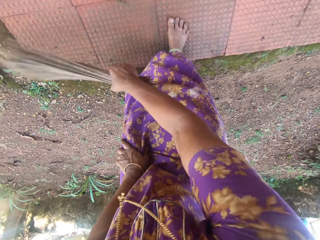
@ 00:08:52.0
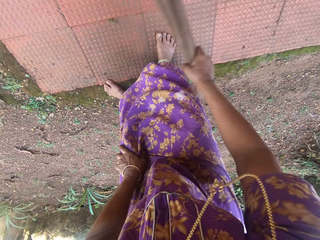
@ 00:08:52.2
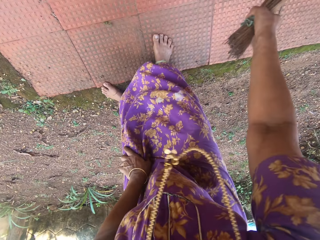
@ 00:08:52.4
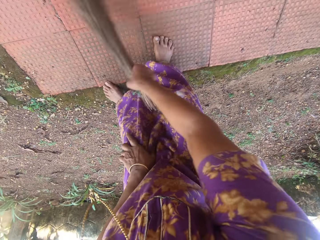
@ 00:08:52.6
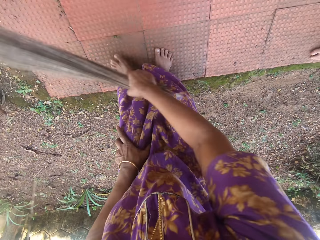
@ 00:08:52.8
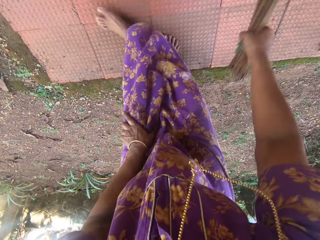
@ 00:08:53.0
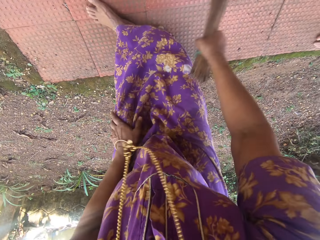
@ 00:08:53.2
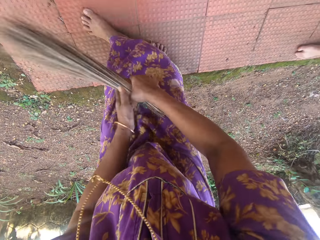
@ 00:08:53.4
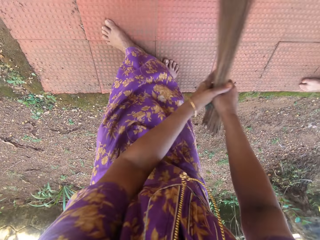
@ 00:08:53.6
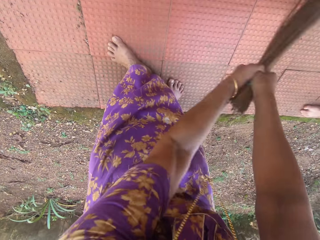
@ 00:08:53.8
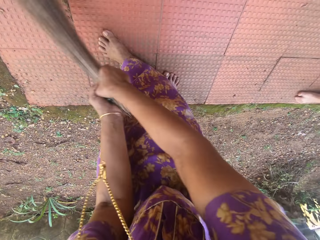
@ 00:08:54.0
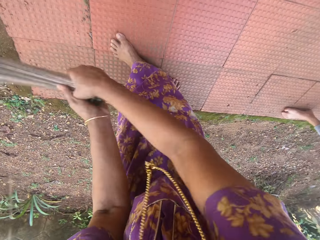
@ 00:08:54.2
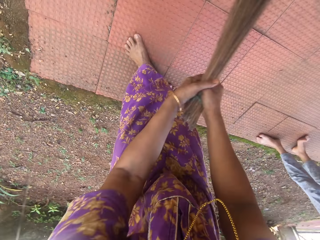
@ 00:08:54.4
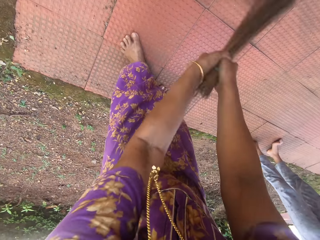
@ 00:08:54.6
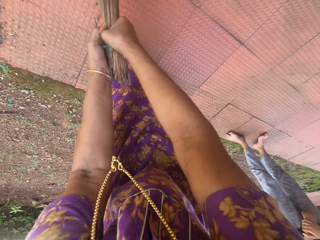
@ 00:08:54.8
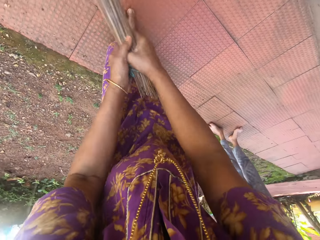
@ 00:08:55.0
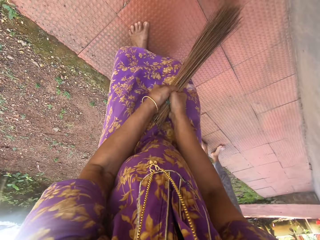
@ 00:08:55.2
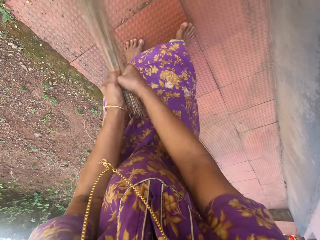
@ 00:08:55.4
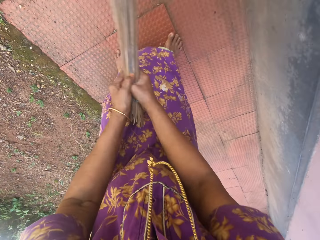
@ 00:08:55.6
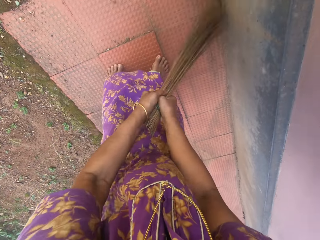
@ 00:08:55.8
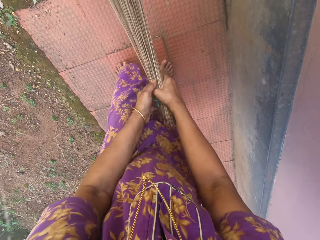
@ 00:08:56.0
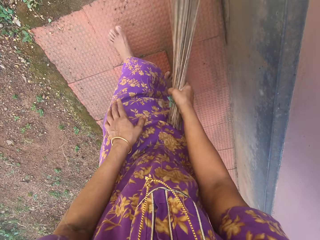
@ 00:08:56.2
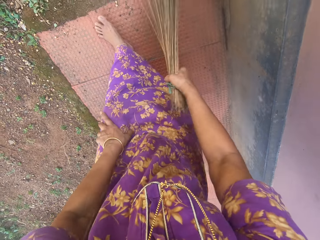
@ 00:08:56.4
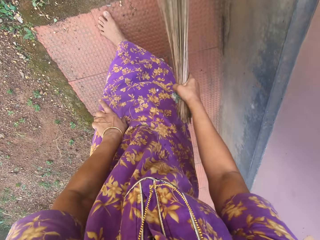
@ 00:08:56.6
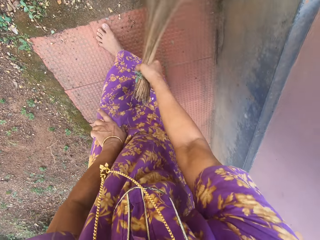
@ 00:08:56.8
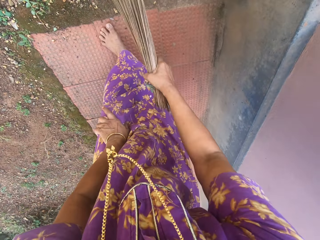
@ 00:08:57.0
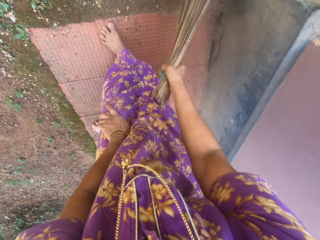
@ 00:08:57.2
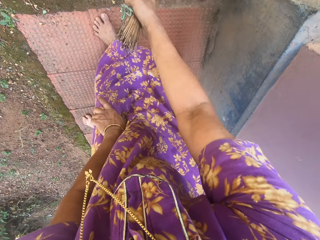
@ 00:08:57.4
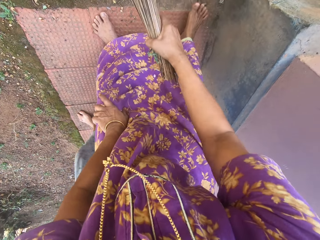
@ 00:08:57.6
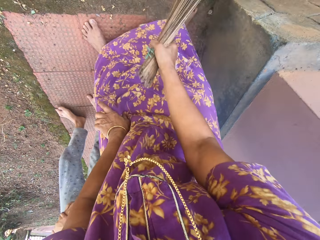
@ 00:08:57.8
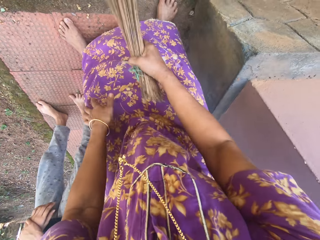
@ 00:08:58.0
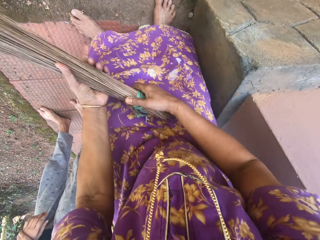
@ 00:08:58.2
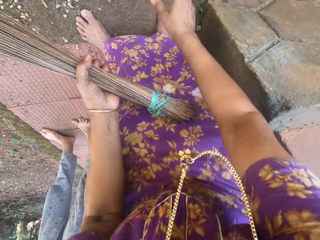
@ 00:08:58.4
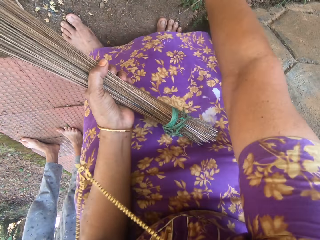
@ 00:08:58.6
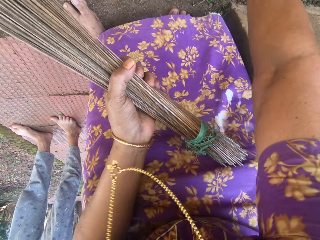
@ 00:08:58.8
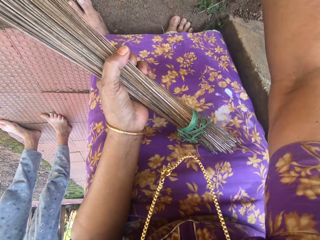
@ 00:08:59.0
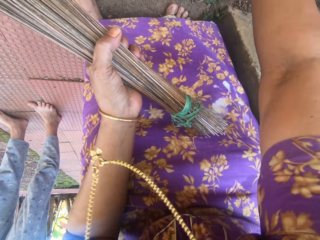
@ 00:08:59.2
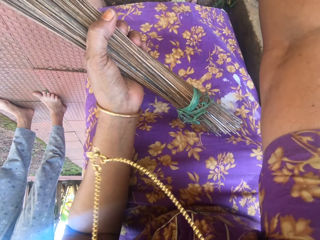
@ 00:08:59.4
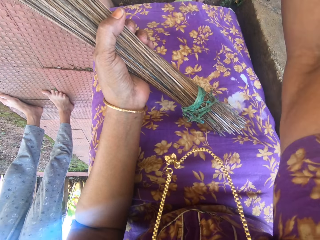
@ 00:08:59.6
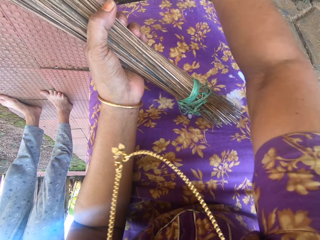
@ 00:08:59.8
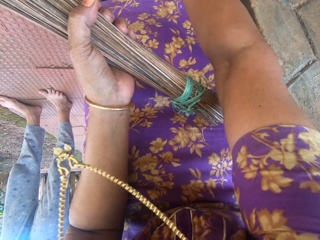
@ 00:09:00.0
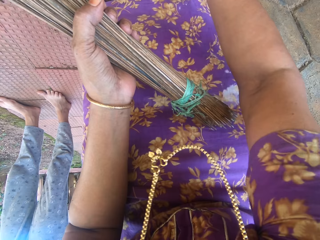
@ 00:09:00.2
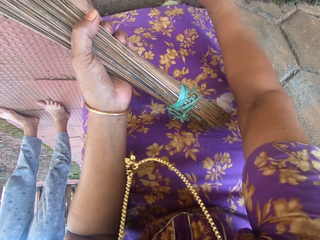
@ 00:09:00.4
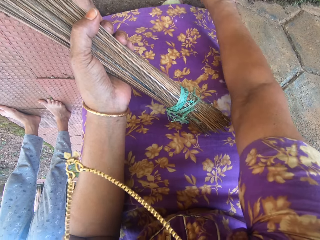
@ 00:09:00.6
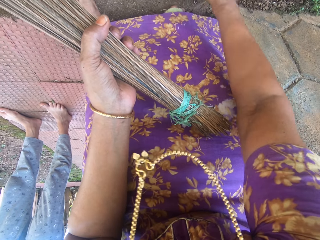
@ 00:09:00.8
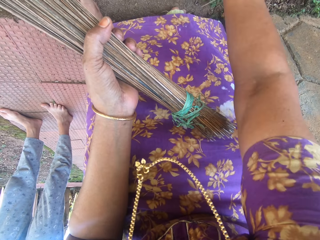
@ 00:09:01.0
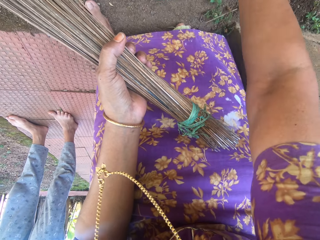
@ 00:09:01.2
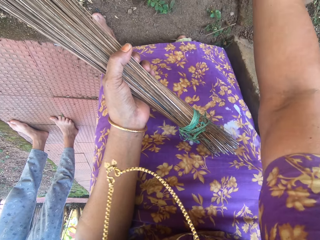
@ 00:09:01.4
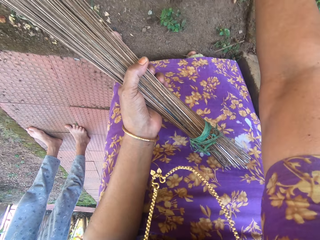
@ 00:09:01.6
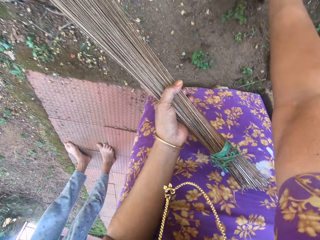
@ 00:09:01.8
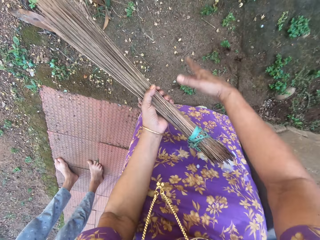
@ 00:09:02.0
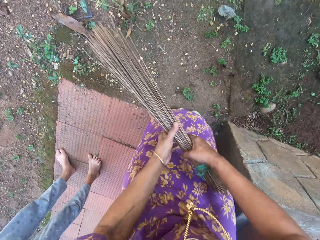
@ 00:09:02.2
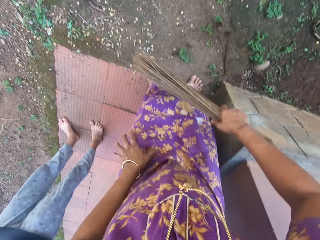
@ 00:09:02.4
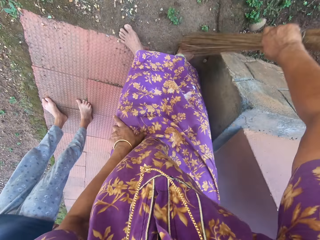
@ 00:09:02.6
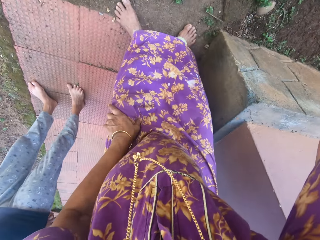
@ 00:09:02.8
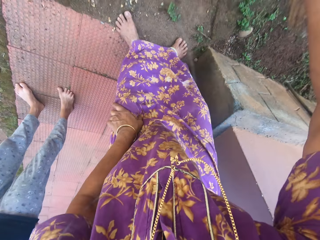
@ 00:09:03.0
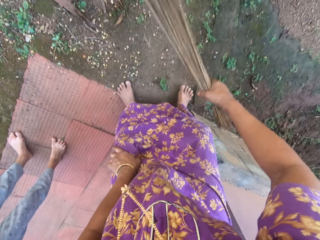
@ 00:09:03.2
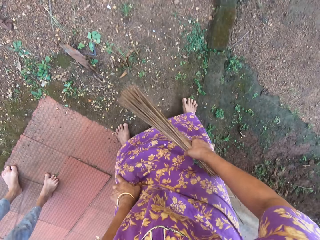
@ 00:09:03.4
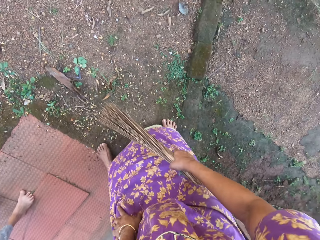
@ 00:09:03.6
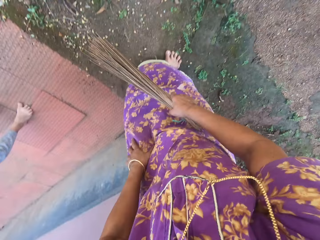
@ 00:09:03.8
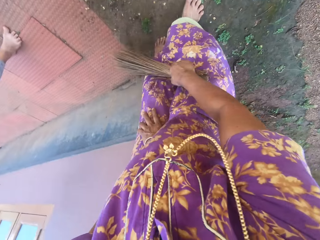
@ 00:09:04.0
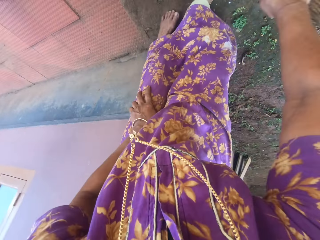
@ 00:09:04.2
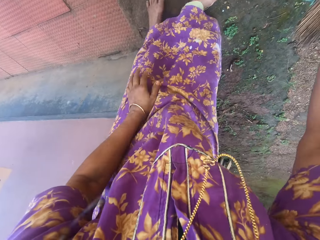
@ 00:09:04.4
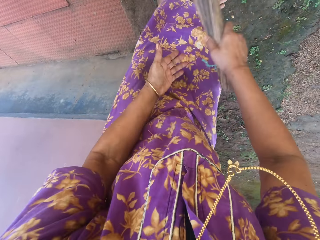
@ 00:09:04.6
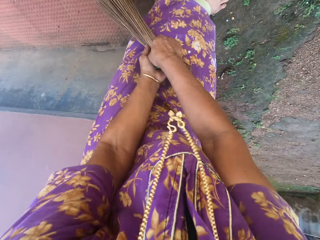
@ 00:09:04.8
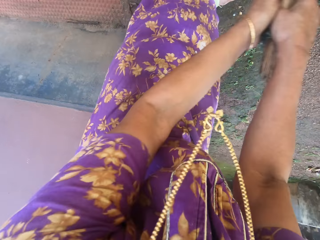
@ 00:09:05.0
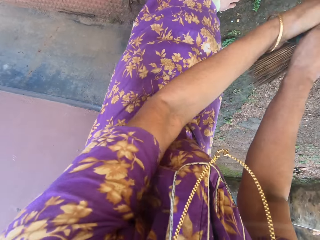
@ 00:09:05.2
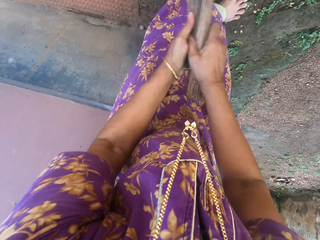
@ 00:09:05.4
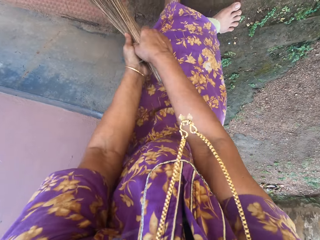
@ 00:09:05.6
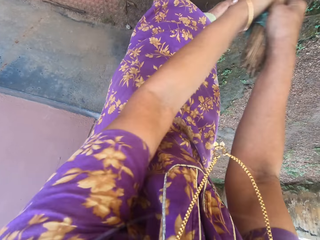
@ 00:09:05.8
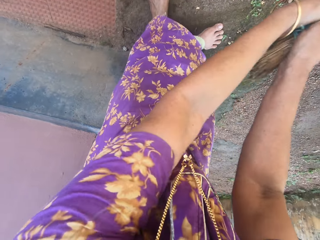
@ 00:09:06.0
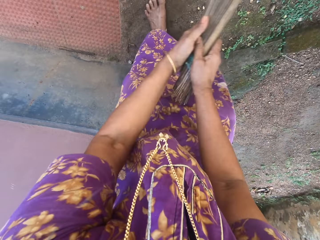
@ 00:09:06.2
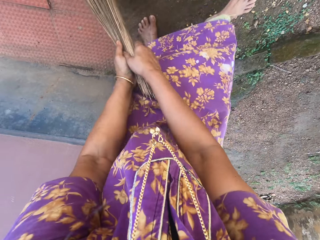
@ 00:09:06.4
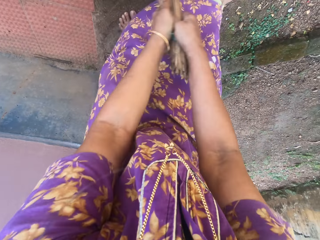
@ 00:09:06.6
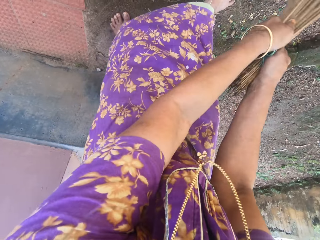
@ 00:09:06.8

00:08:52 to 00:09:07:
The camera wearer sweeps the ground. They uproot grass. They talk with a lady. They sweep the compound.

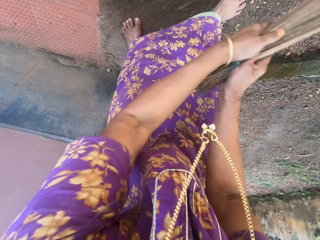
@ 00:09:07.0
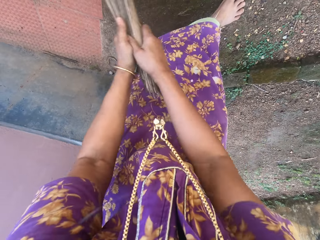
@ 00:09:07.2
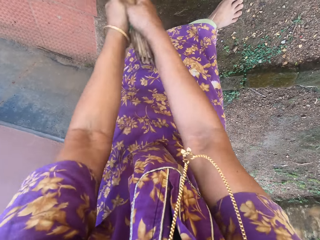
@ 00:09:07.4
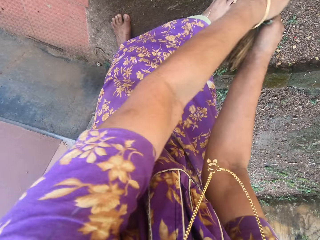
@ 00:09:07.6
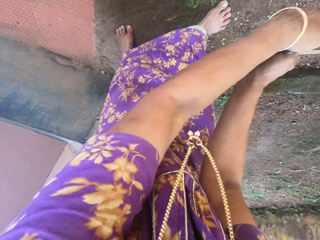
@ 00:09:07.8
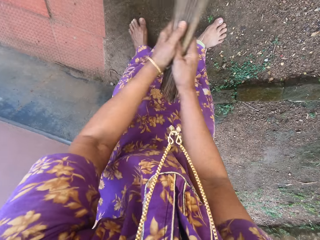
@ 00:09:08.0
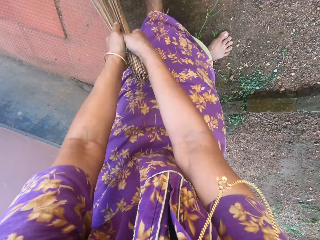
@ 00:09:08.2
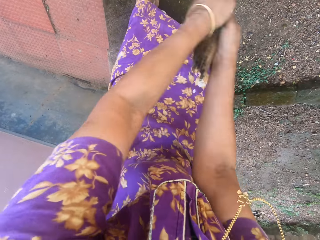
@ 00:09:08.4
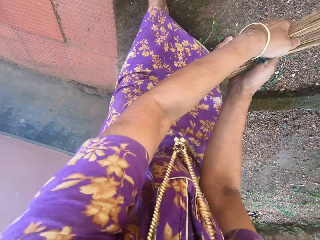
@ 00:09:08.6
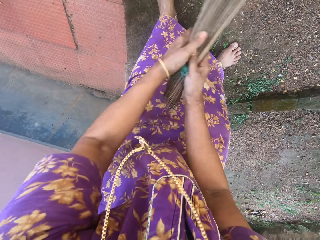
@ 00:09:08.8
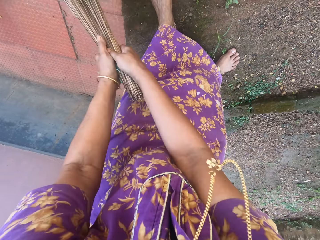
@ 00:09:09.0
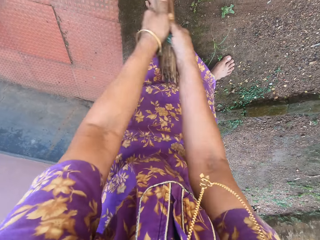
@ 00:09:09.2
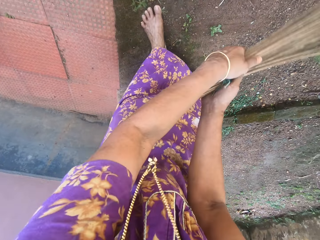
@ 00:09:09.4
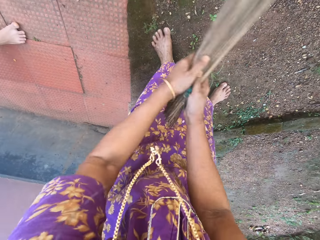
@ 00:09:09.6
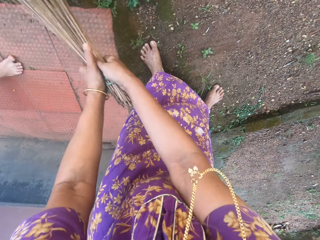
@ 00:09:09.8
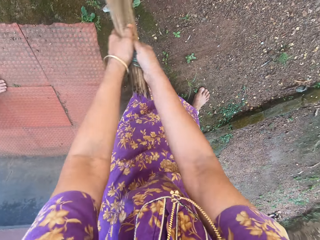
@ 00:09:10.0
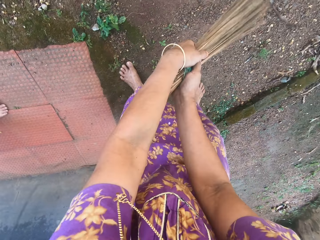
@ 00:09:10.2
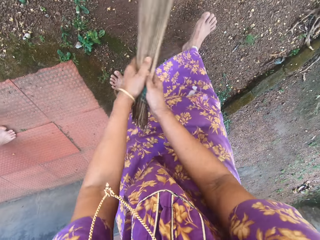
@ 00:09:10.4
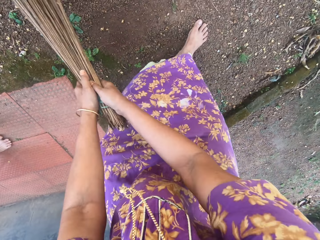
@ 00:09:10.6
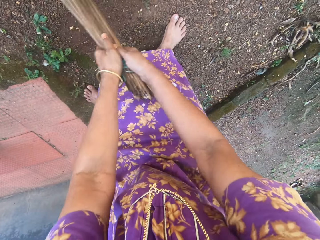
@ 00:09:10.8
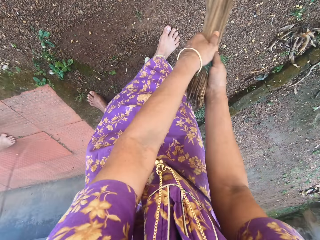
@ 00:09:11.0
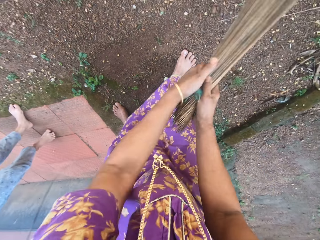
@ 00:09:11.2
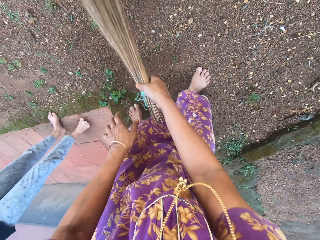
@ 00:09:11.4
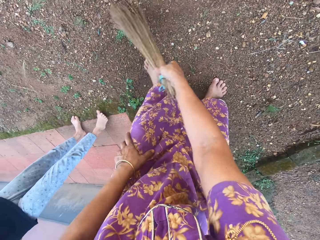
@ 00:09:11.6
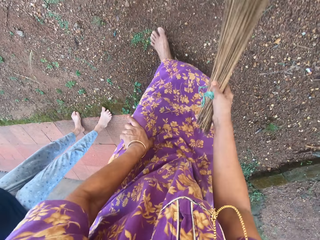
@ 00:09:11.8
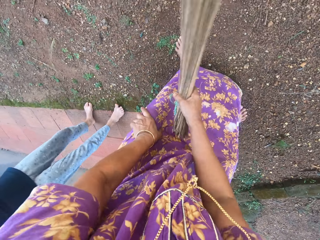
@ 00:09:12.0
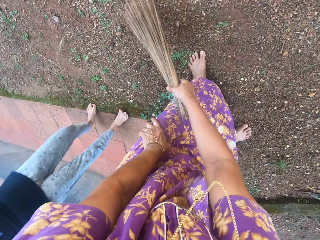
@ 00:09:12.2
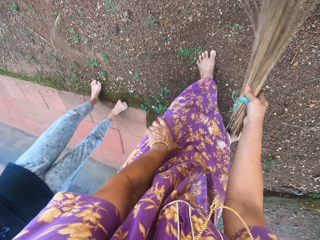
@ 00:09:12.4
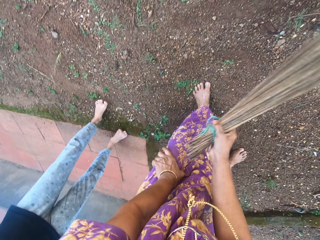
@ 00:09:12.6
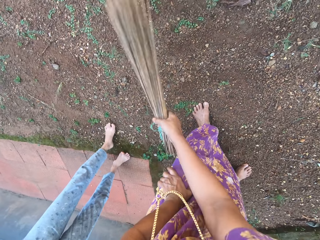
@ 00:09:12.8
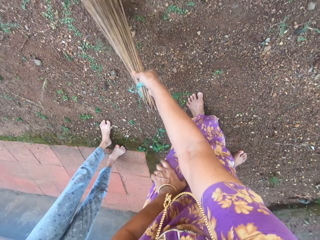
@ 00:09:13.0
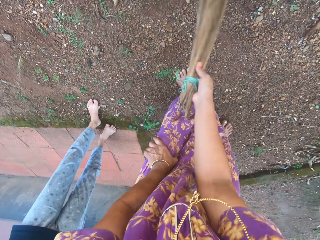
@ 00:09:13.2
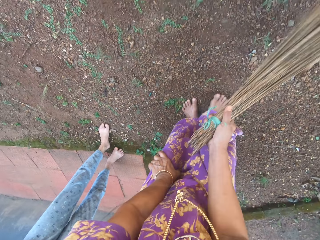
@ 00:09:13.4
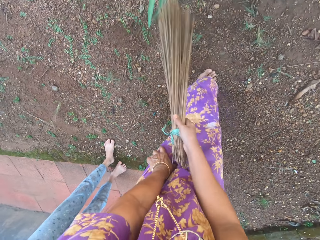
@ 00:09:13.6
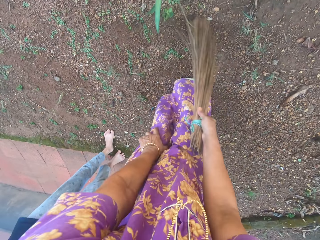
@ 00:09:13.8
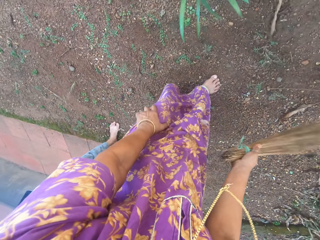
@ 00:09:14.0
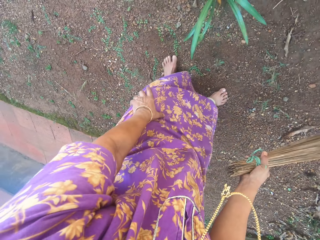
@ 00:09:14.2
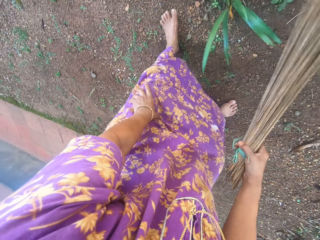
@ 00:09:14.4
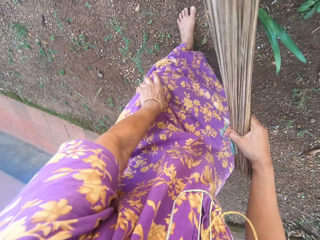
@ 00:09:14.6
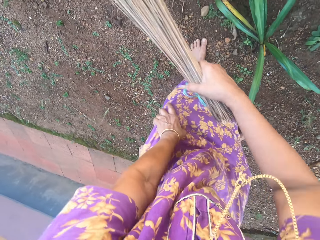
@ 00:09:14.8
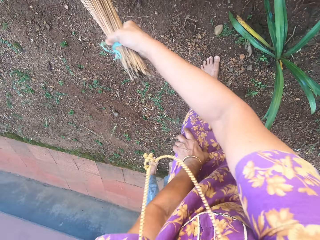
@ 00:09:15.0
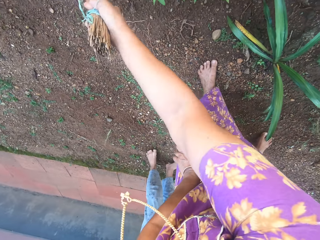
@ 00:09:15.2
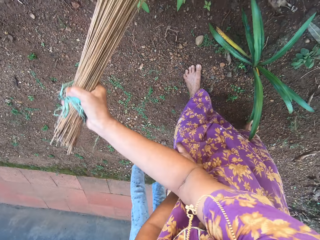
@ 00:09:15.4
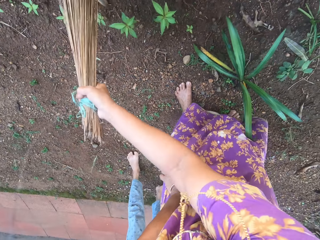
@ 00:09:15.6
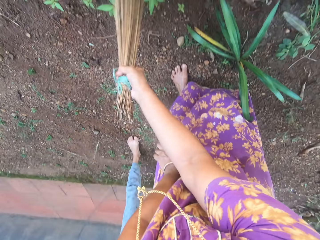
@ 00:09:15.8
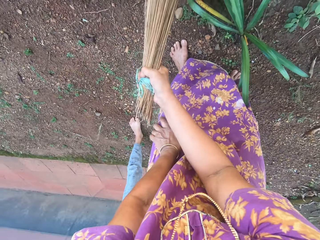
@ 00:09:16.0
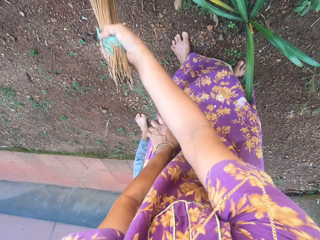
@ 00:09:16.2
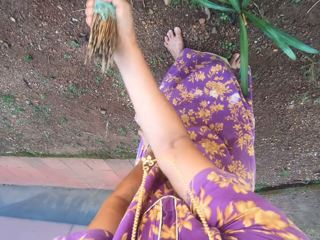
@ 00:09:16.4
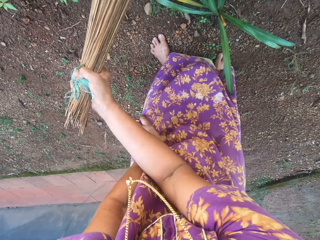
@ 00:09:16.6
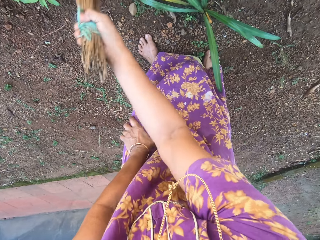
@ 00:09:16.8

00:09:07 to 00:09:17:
The camera wearer sweeps the ground.
